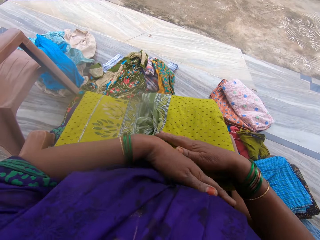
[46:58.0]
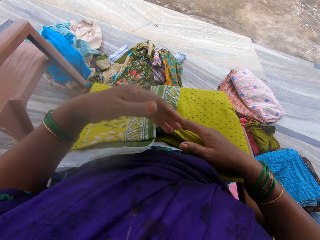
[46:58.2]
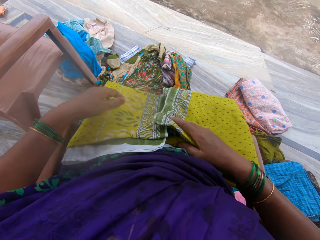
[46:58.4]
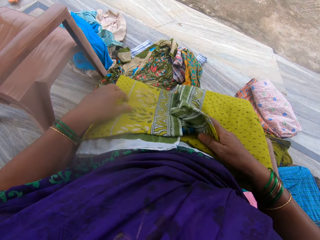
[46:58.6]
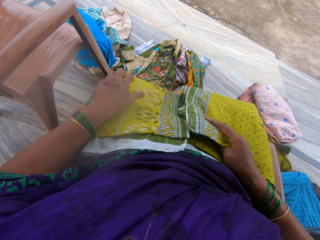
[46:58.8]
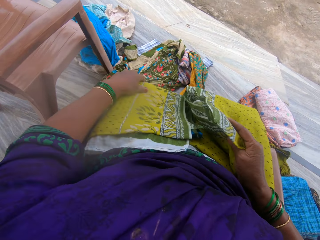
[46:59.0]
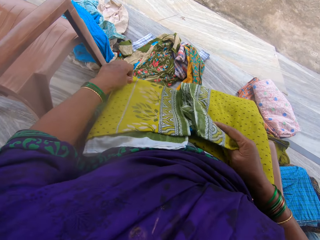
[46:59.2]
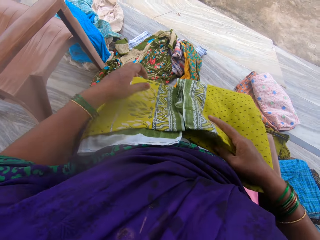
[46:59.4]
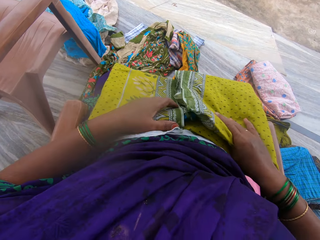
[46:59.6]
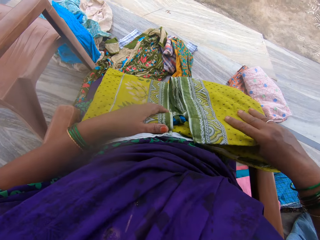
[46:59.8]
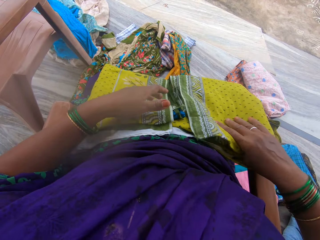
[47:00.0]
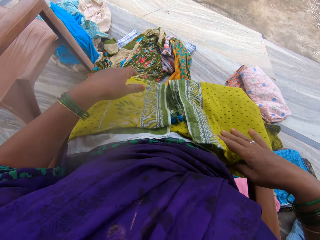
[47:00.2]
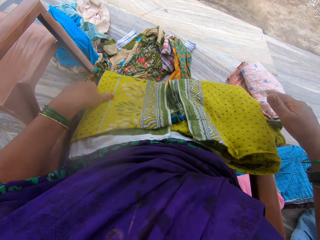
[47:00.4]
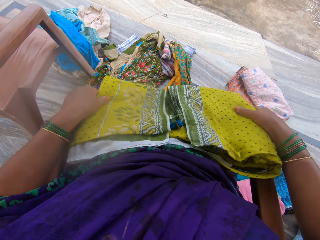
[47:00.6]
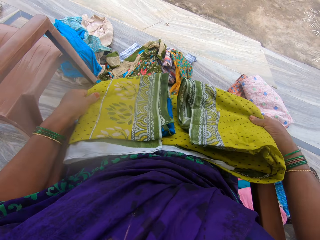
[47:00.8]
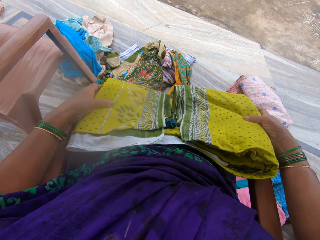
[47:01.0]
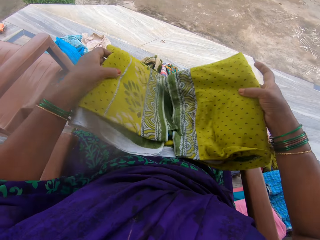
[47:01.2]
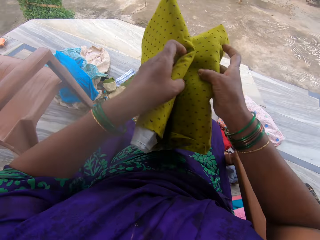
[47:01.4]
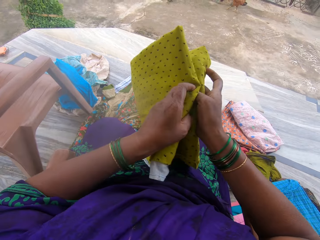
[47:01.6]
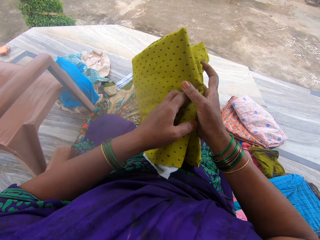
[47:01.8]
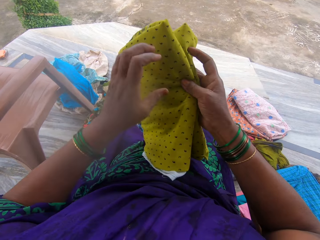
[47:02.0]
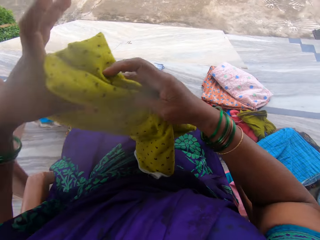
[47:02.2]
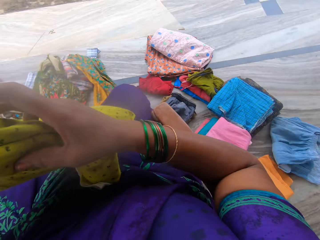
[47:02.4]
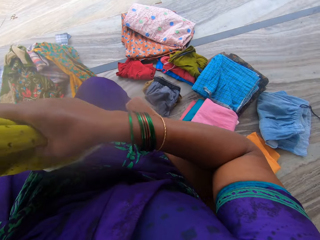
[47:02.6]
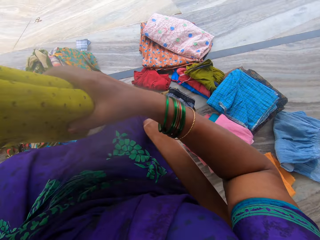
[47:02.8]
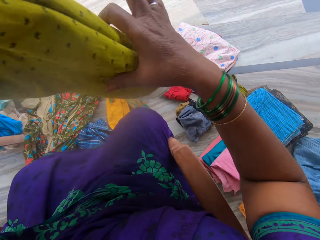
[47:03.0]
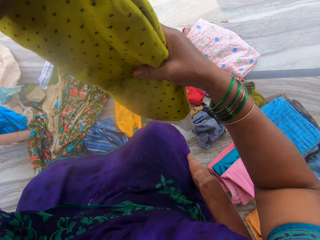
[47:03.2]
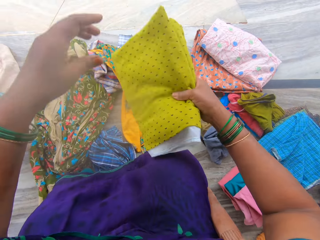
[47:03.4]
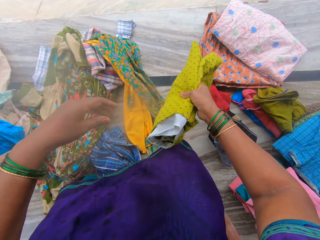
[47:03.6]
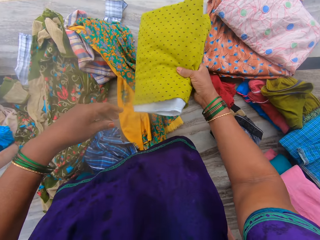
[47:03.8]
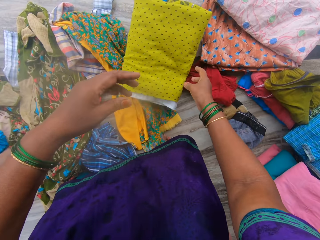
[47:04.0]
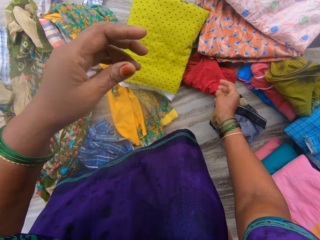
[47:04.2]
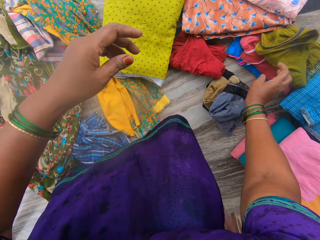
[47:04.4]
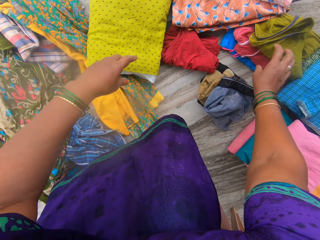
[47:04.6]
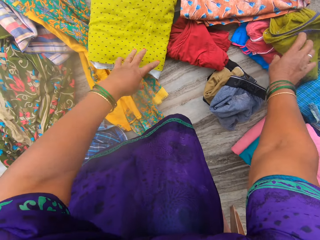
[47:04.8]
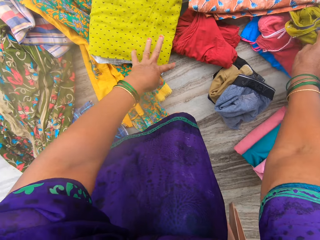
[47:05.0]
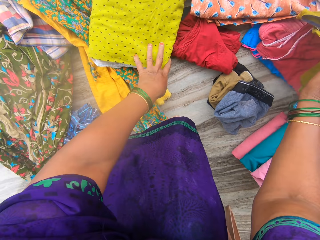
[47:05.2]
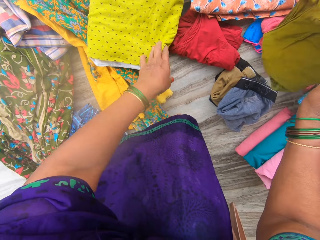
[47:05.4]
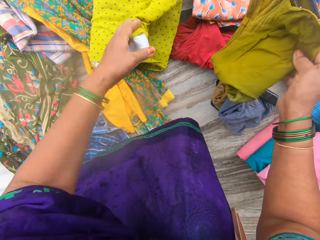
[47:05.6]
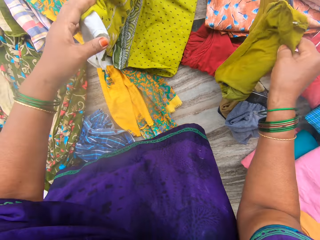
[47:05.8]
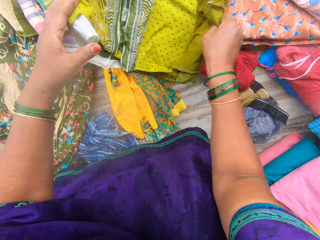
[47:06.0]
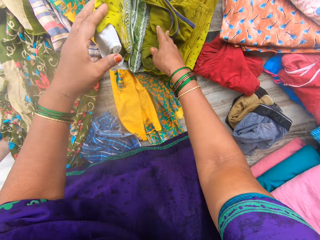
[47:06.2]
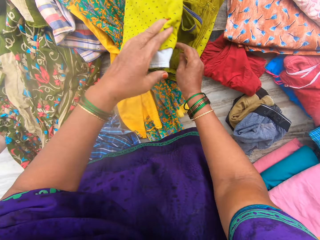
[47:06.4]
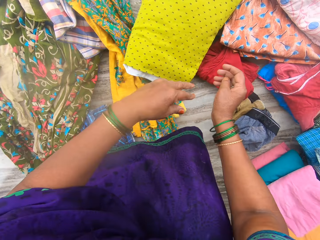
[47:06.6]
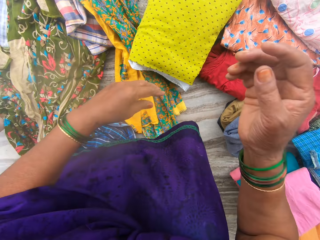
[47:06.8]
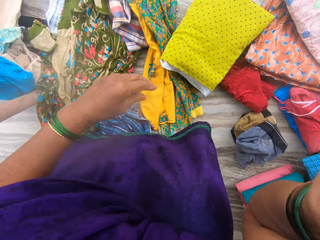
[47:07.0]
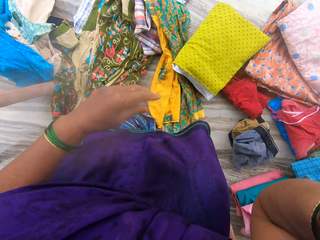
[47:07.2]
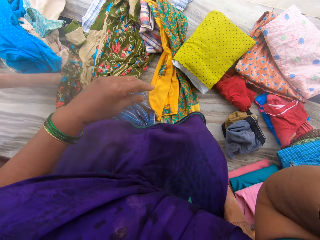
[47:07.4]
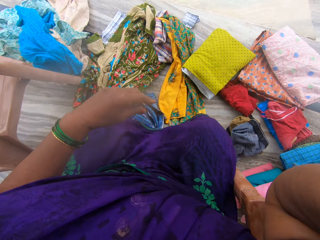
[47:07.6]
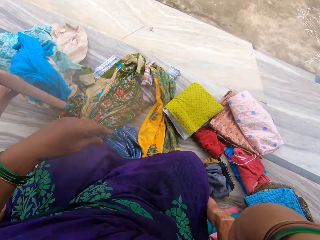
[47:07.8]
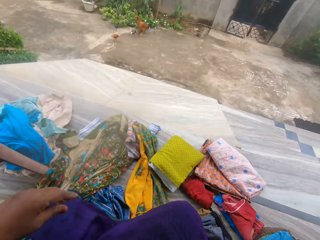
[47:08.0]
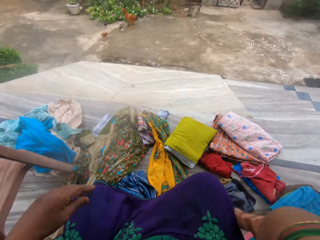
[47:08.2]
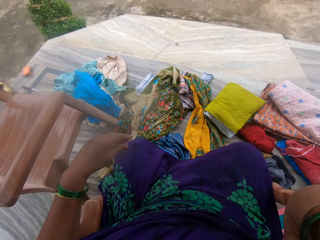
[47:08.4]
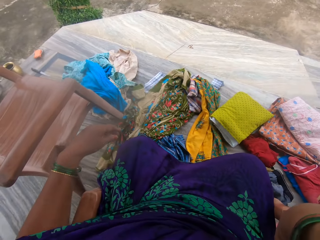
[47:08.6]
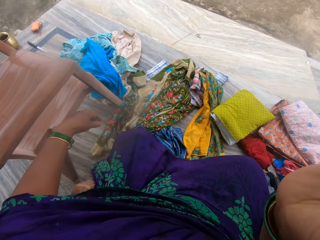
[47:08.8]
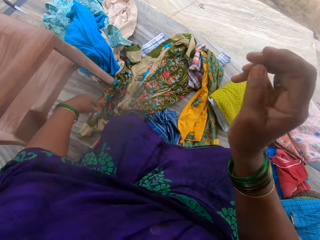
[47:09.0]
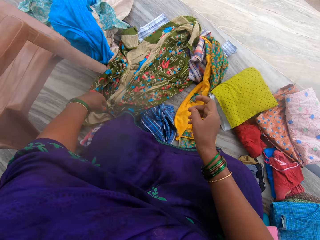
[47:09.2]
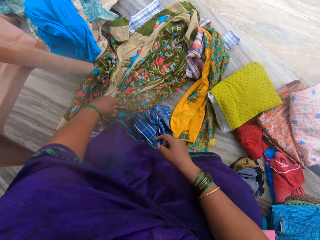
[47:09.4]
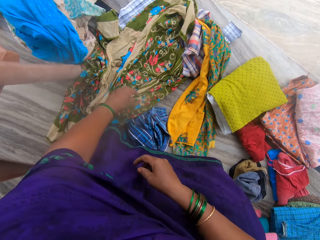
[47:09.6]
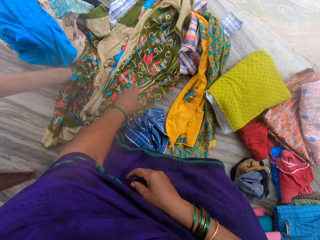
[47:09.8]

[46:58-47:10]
The camera wearer passes the fifth cloth to her right hand. She drops the fifth cloth on the floor with her right hand. She picks up a sixth cloth on the floor with her right hand. She opens the fifth cloth with her left hand. She puts the sixth cloth on the fifth cloth with her right hand. She covers the fifth cloth with her left hand. She adjusts the camera with her right hand.

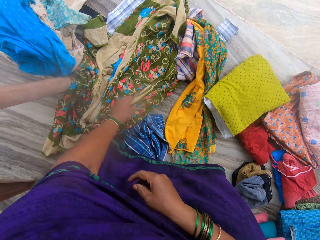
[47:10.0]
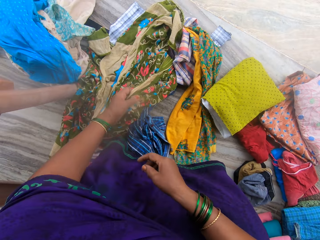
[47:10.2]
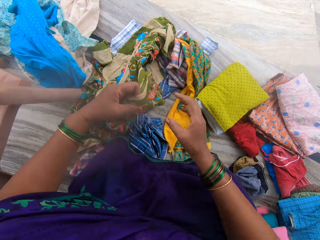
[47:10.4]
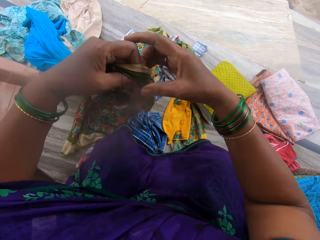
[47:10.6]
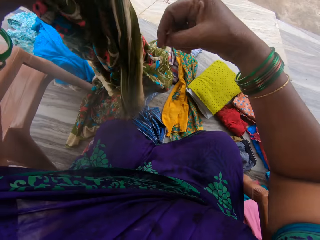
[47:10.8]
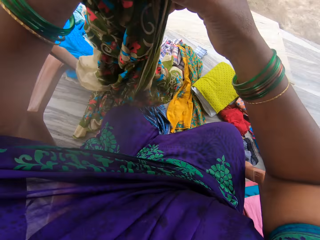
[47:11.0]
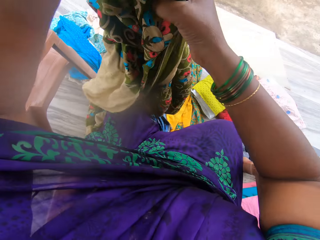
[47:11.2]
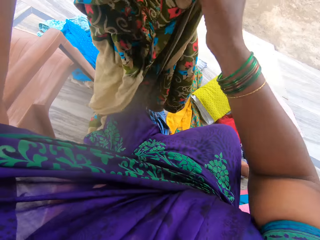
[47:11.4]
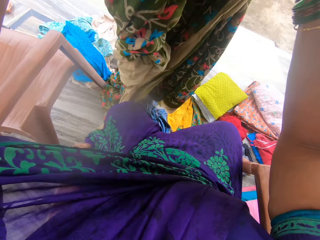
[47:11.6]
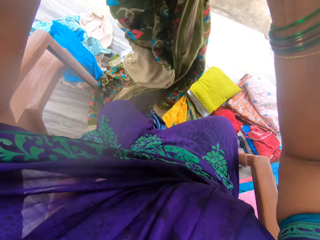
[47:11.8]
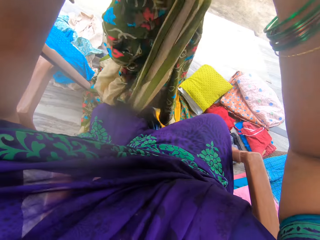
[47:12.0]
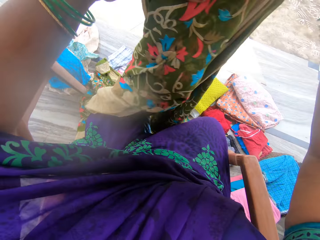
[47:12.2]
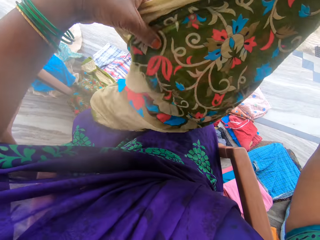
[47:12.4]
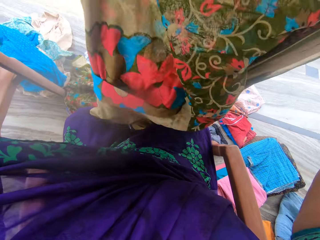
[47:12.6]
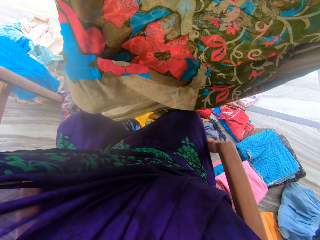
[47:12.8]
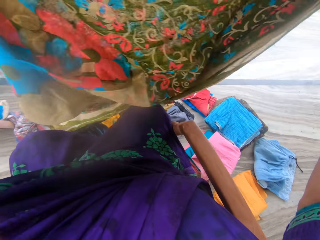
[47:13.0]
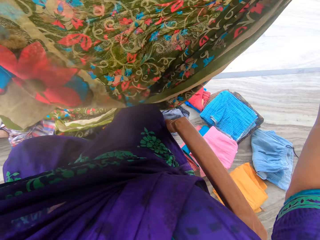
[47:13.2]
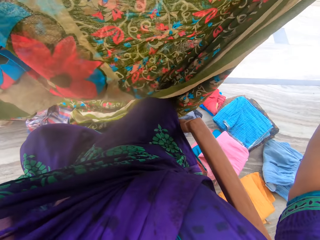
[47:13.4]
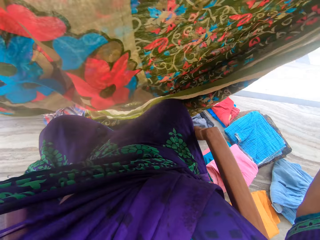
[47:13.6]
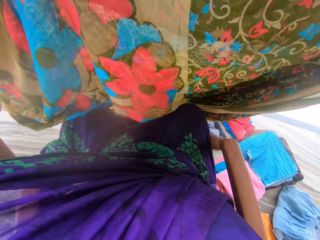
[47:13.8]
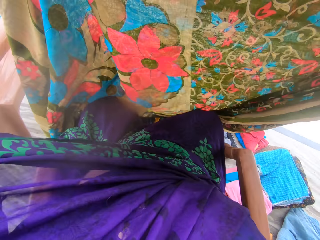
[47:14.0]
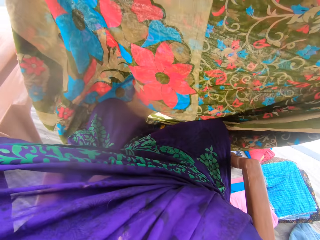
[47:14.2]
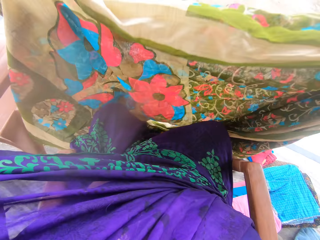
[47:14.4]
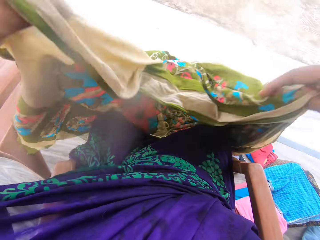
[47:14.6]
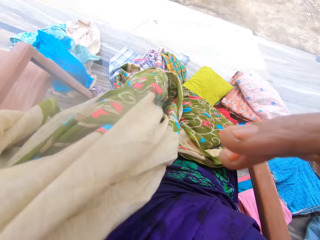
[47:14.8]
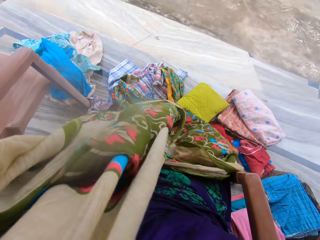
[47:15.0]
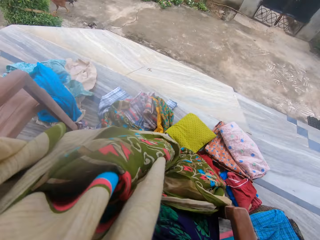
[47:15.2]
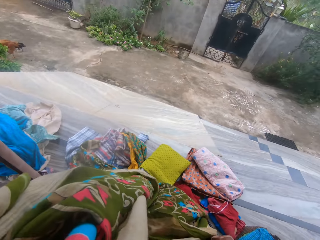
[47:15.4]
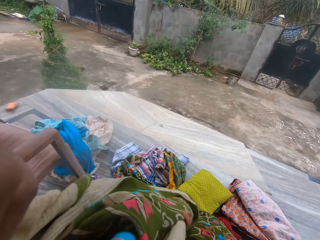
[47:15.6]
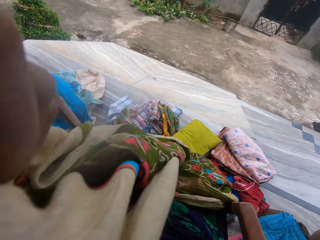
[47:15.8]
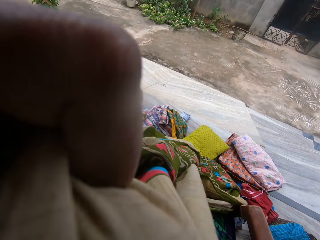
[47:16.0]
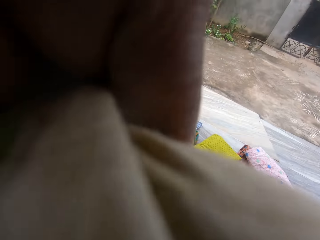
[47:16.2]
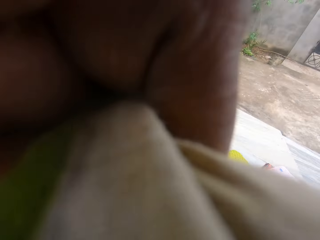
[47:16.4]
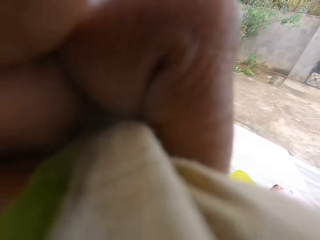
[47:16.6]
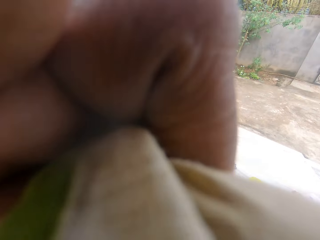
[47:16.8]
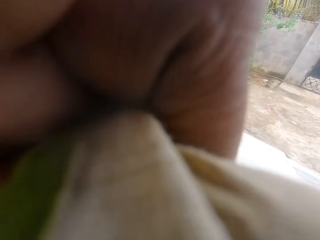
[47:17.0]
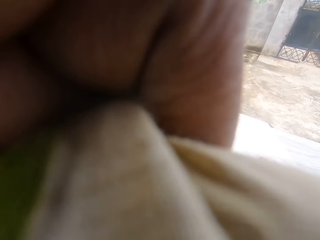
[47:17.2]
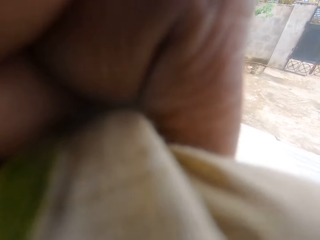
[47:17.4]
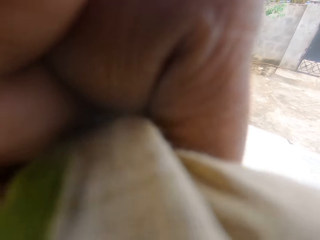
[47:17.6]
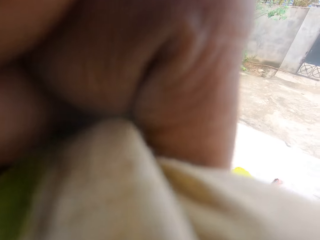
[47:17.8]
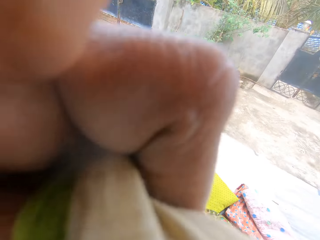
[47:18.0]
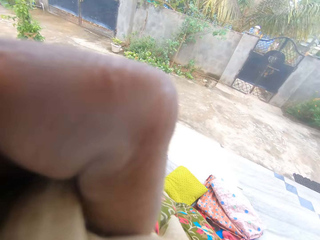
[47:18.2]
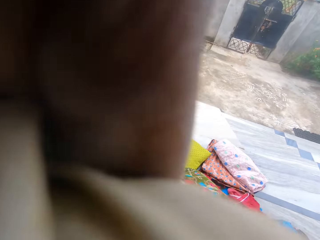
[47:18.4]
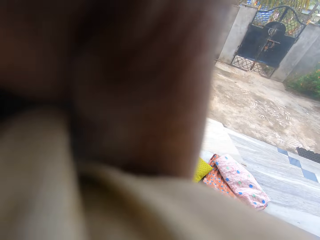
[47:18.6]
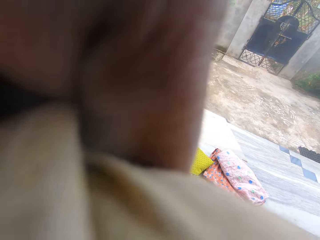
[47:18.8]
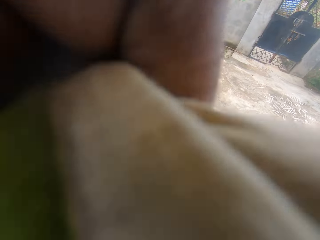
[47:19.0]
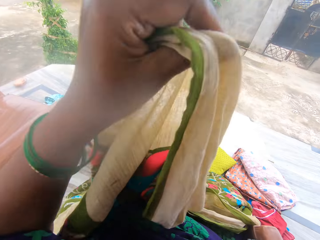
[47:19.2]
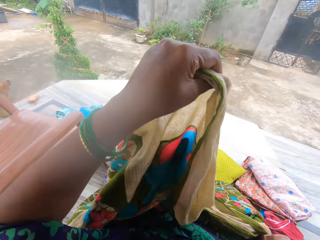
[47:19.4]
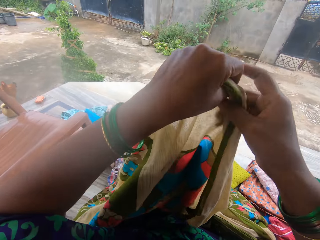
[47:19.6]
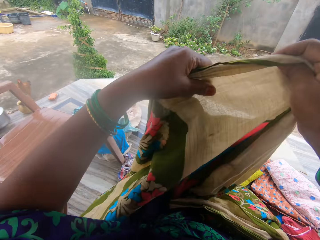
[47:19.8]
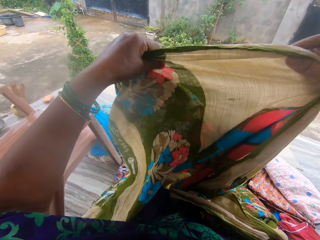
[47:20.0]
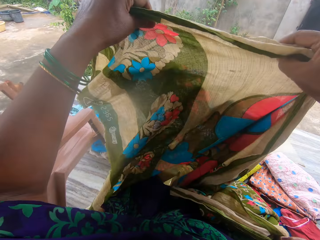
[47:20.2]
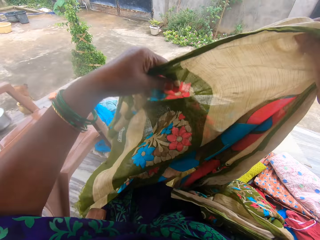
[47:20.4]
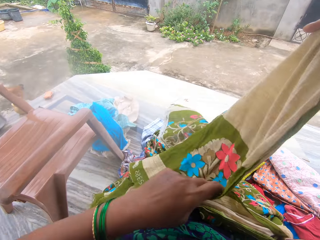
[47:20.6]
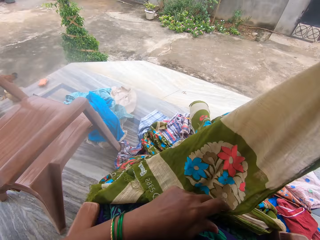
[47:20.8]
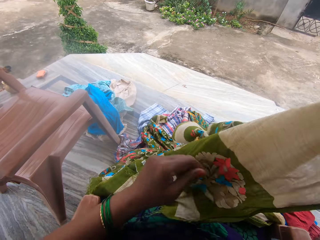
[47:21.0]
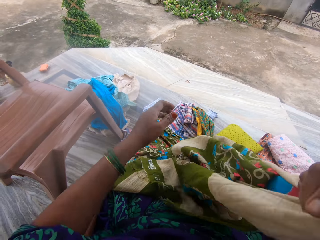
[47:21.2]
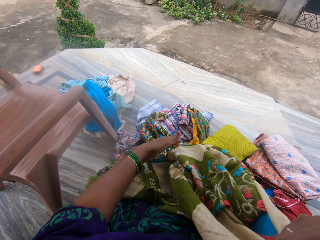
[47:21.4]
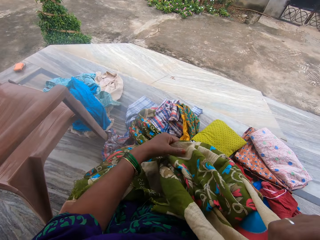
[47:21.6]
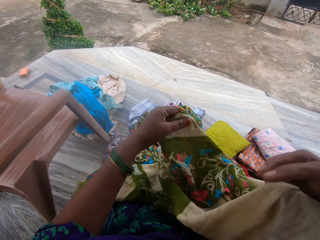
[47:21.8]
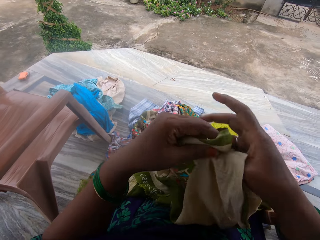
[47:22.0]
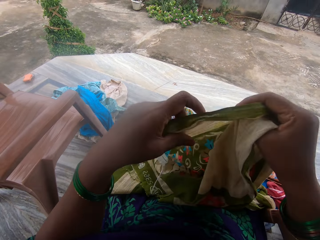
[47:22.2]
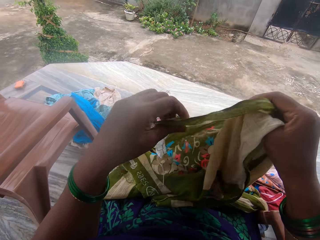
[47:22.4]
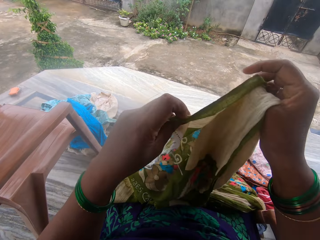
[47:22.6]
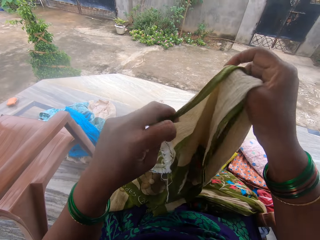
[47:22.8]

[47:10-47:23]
The camera wearer picks up a seventh cloth from the clothes on the floor with her left hand. She inspects the seventh cloth with her hands. She adjusts the camera with her hands. She examines the seventh cloth with her hands. She folds the cloth.
